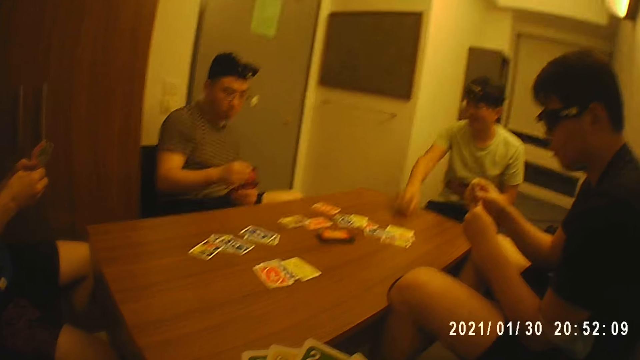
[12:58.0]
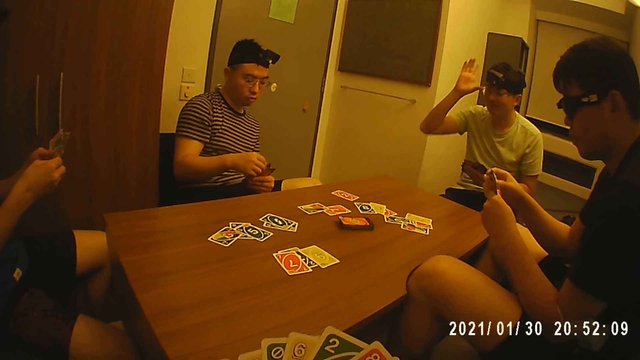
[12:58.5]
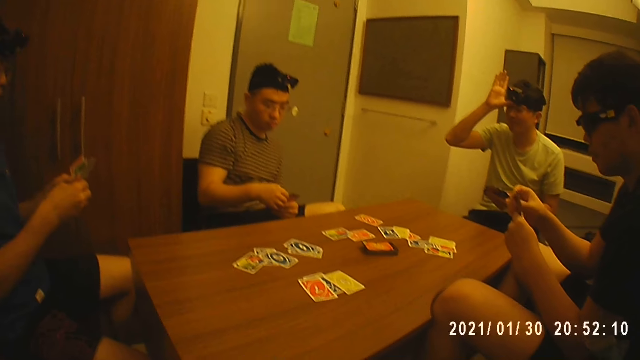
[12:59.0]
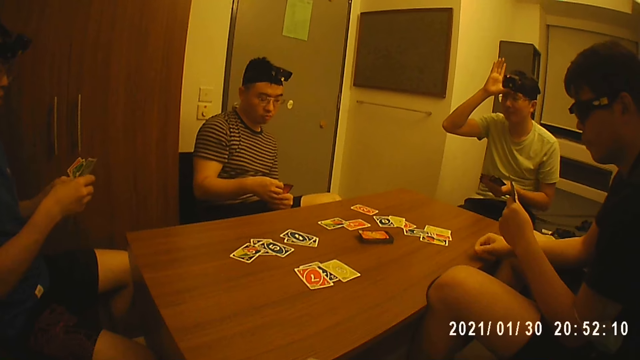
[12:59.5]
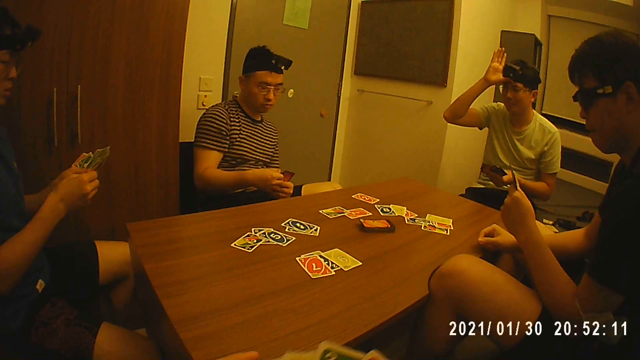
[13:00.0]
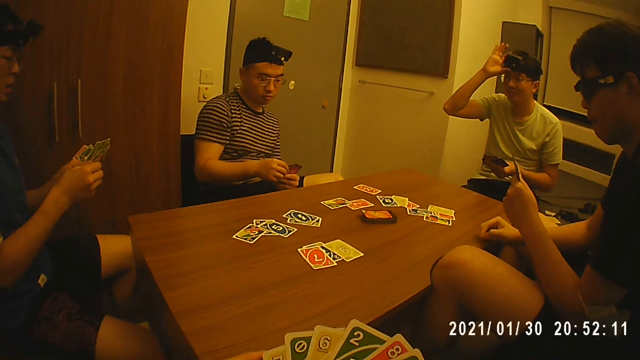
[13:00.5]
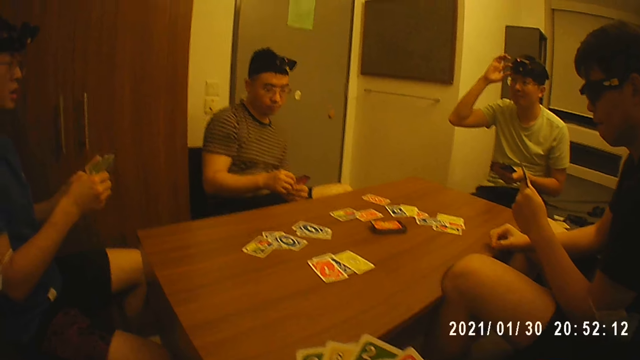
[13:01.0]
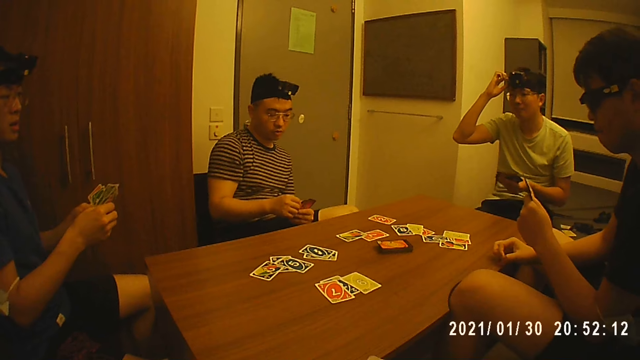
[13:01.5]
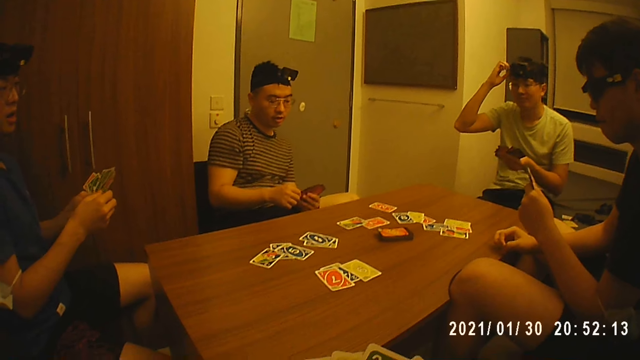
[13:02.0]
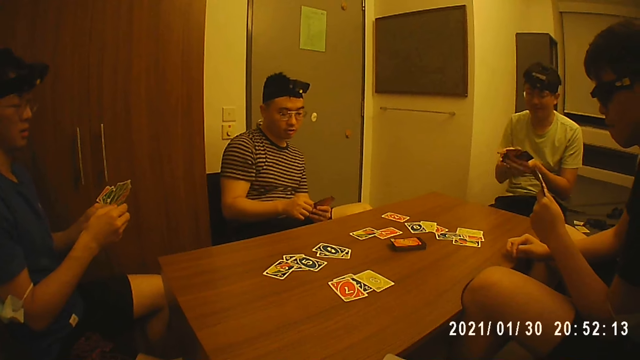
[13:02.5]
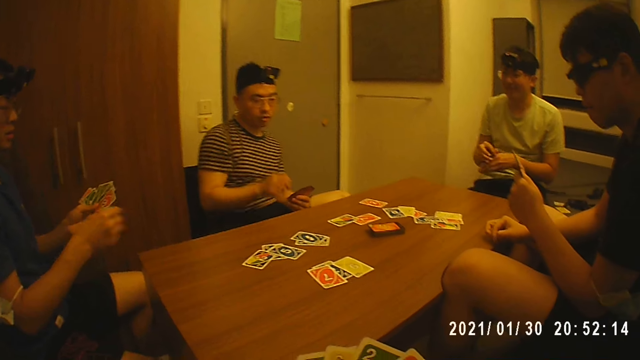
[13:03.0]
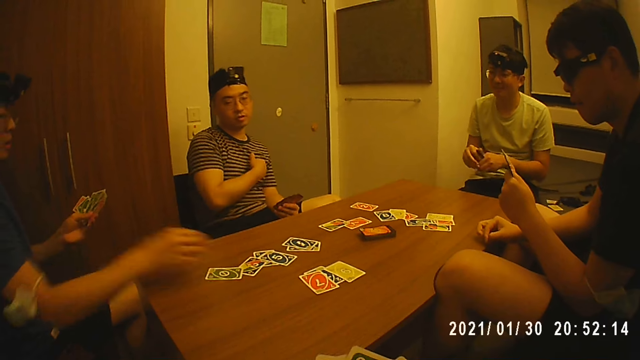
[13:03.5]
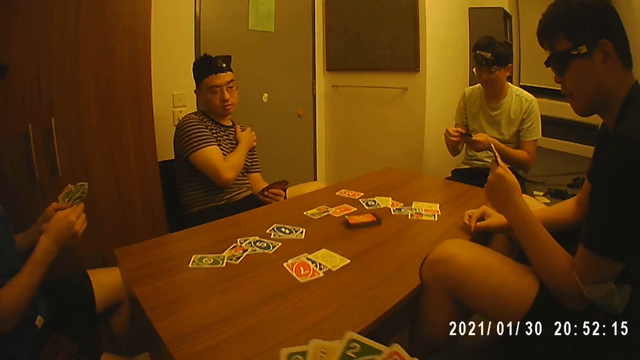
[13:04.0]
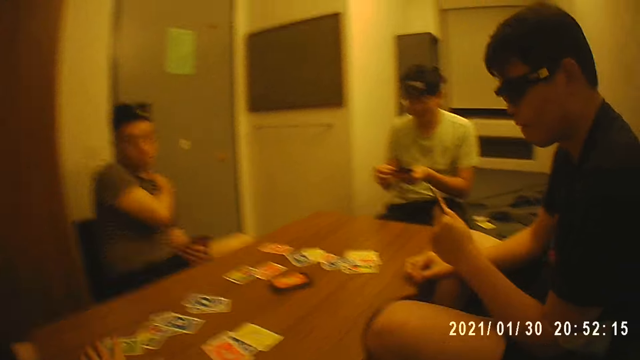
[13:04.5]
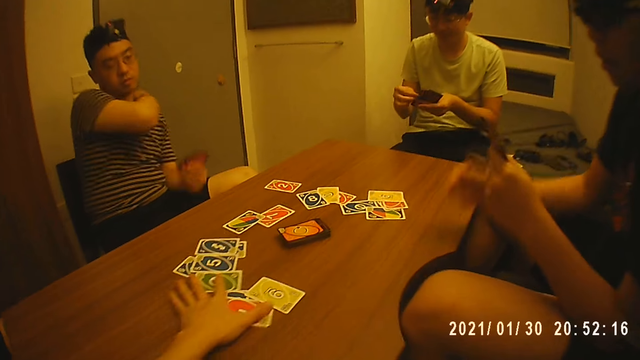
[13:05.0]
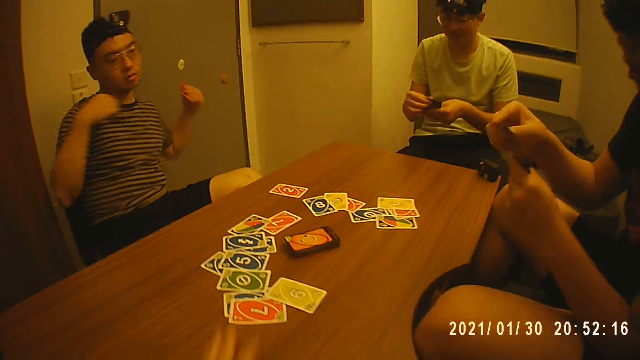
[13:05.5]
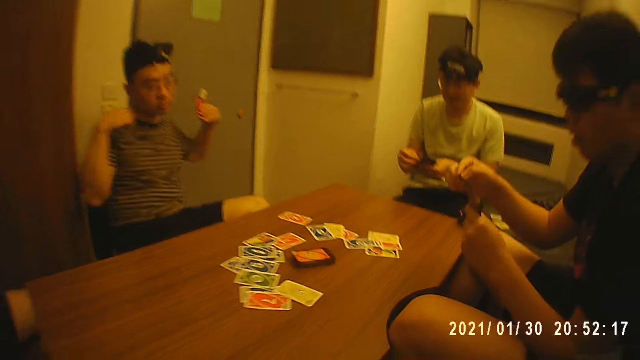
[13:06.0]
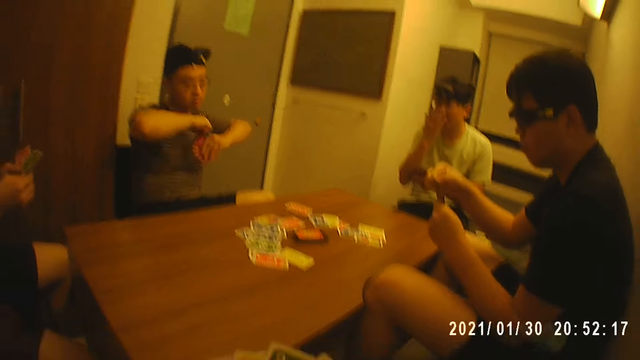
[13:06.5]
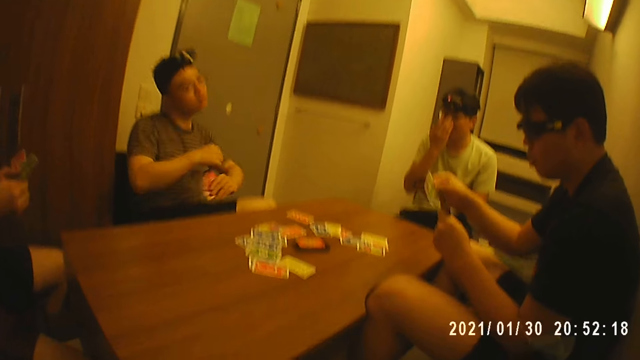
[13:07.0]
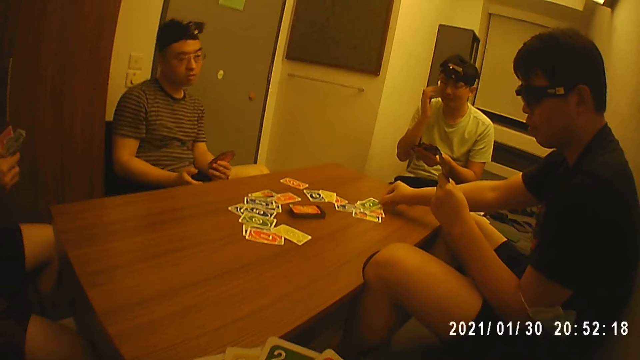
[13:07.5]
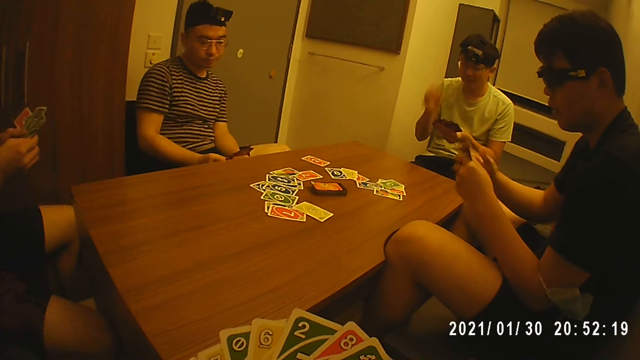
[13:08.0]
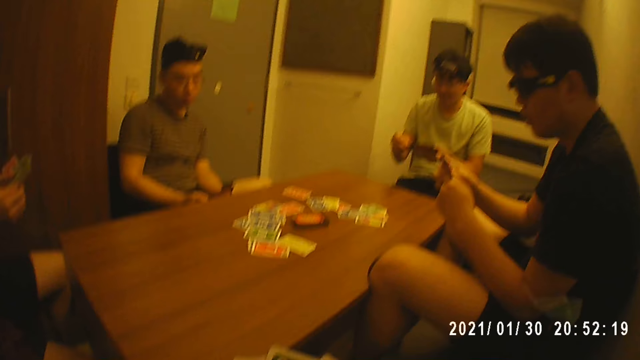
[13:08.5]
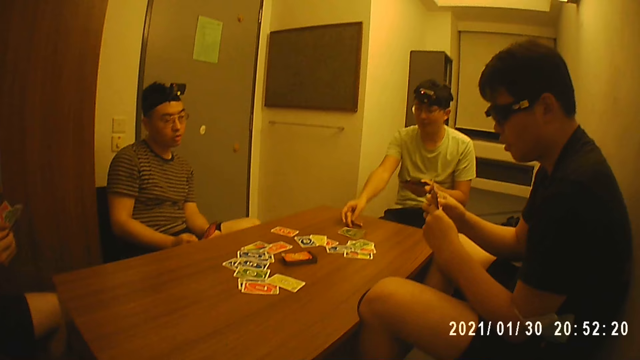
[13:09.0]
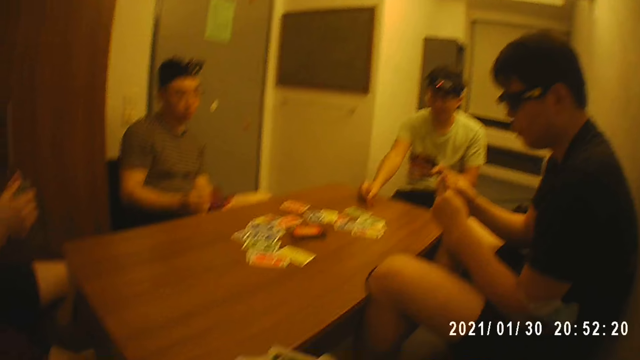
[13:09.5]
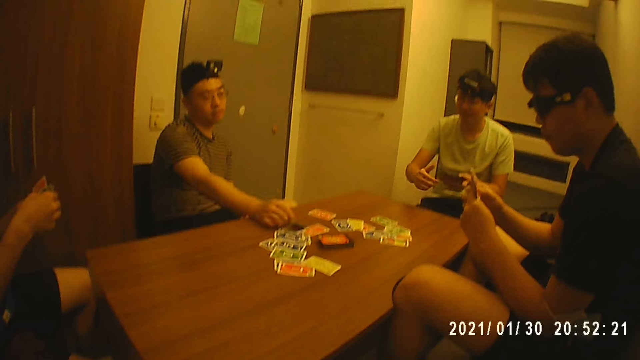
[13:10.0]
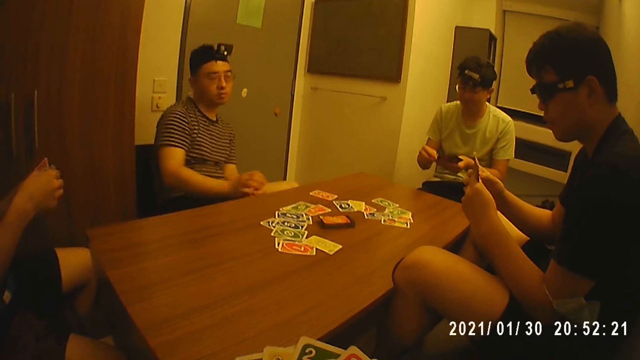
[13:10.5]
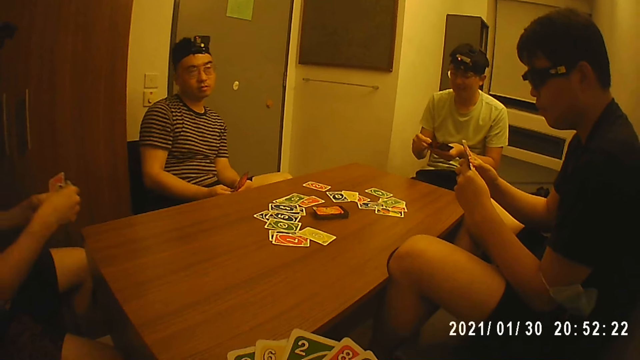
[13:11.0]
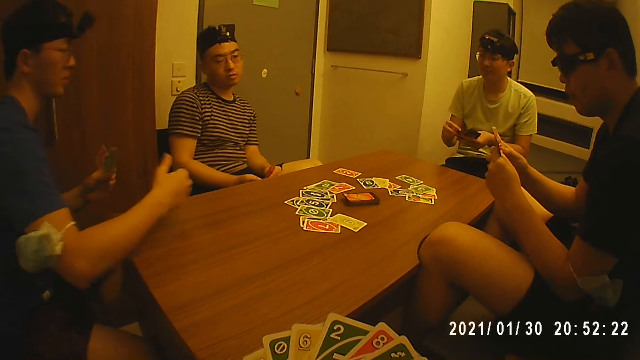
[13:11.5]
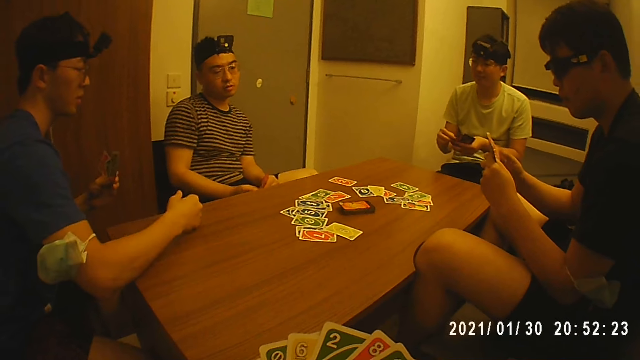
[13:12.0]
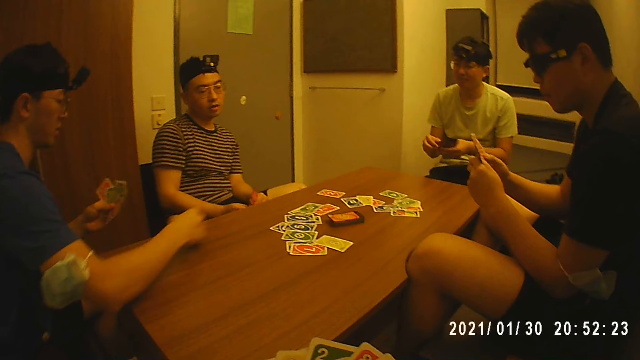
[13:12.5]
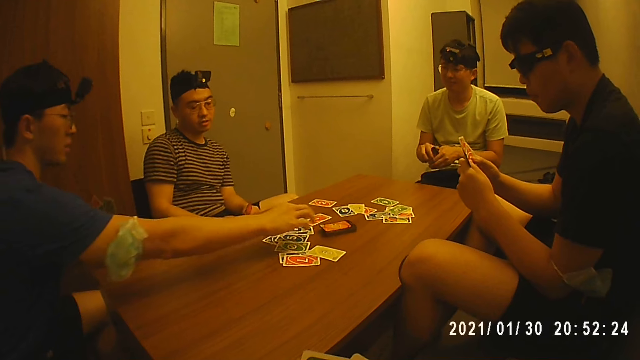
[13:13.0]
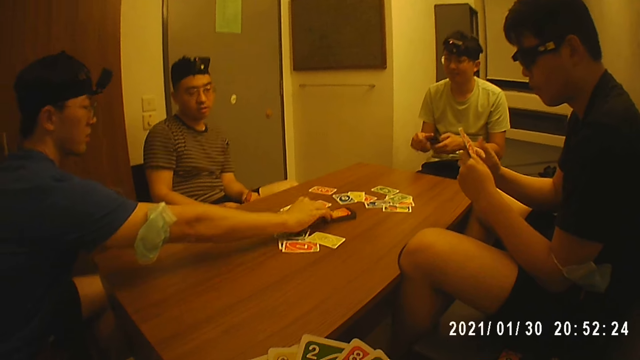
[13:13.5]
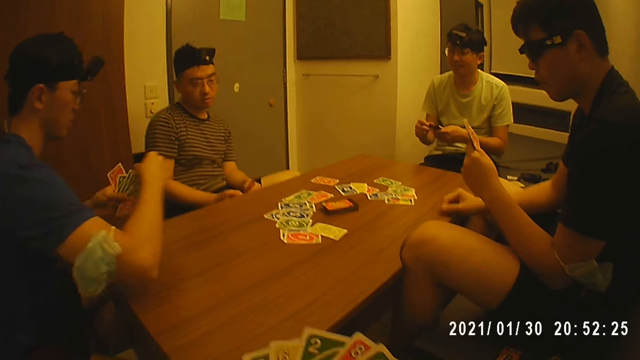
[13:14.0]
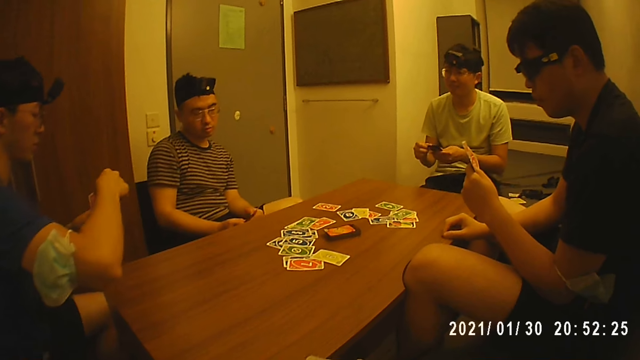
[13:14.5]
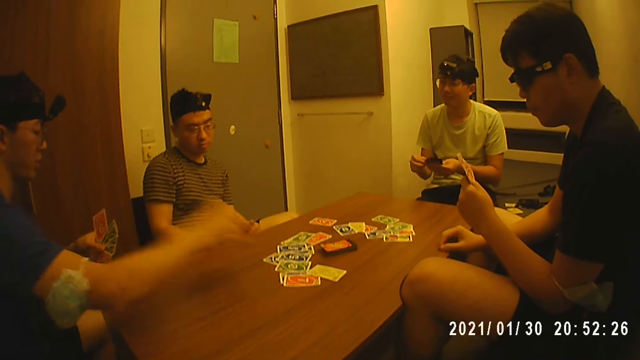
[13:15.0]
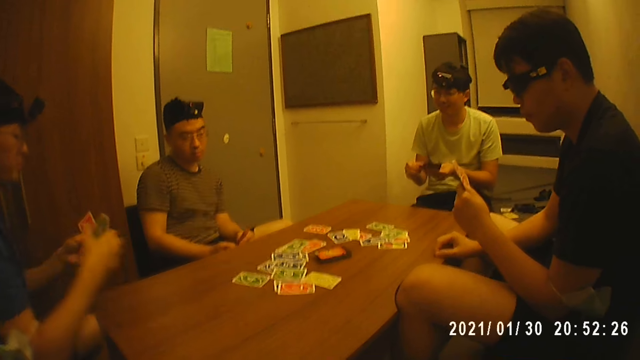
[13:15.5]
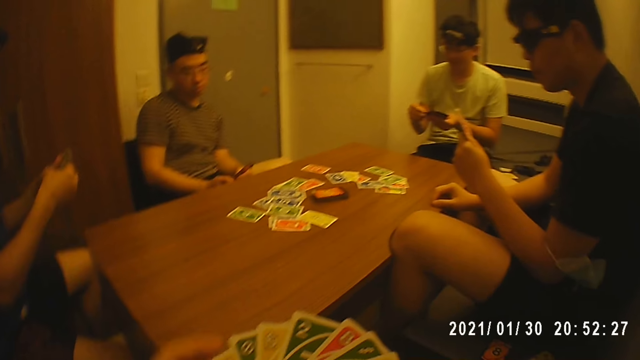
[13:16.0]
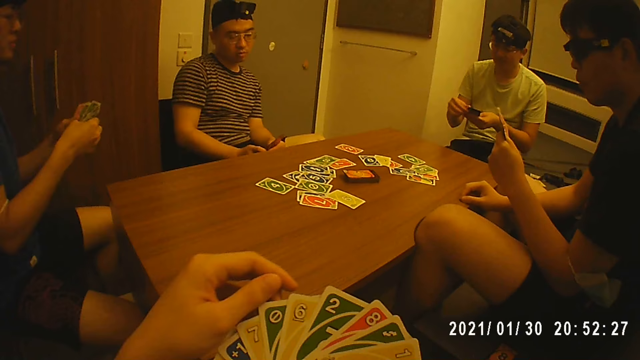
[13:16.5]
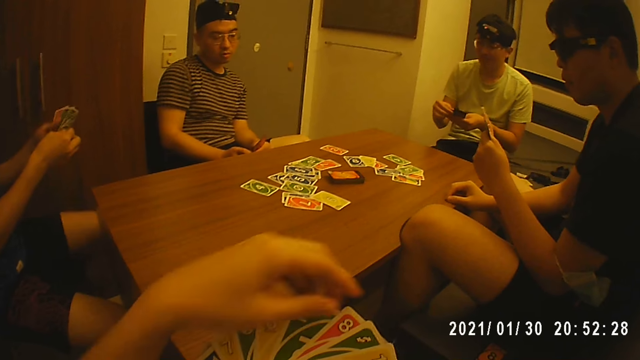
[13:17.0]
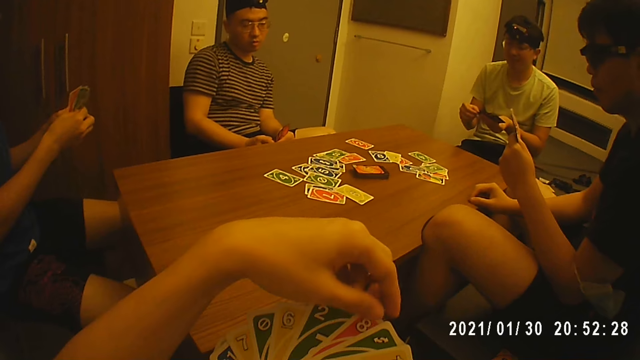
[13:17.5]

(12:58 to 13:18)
A man touches the camera. Another man places a card on the table with his right hand. A third man touches a shoulder. The camera wearer adjusts the cards on the table with his left hand. A fourth man places a card on the table with his right hand. The first man places a card on the table with his right hand. The third man places a card on the table with his right hand. The second man picks a card on the table. The second man places a card on the table with his right hand.
